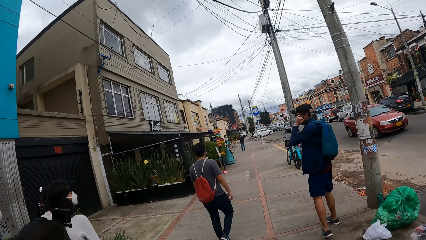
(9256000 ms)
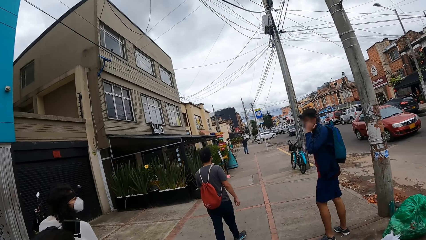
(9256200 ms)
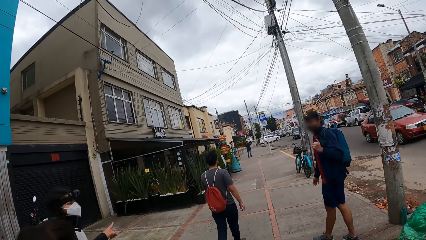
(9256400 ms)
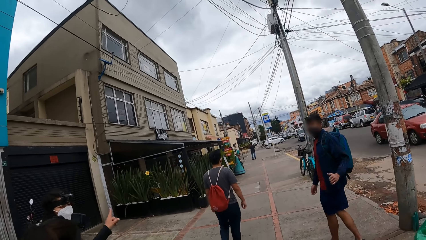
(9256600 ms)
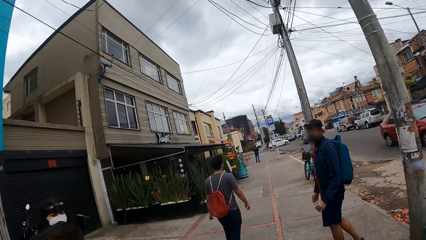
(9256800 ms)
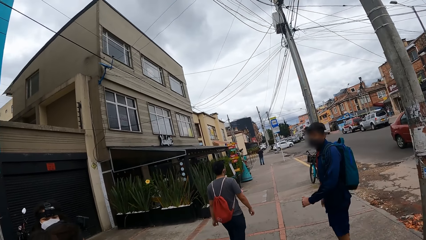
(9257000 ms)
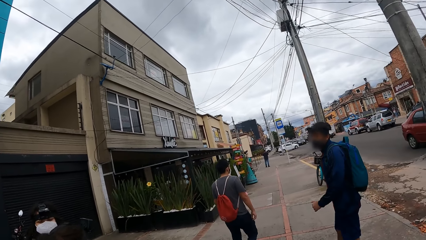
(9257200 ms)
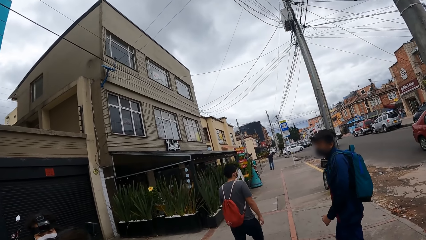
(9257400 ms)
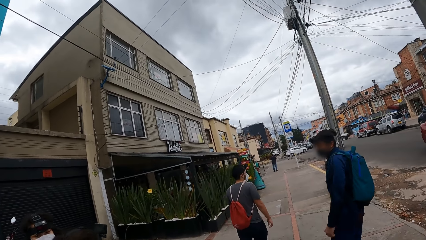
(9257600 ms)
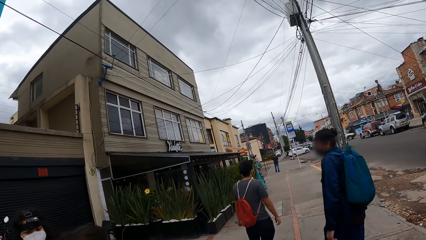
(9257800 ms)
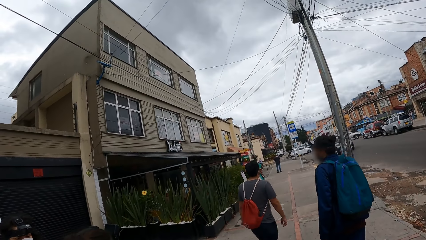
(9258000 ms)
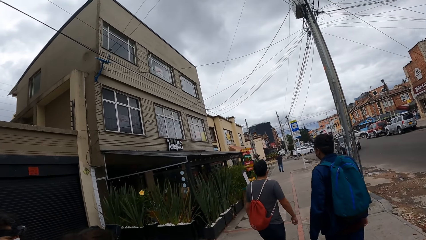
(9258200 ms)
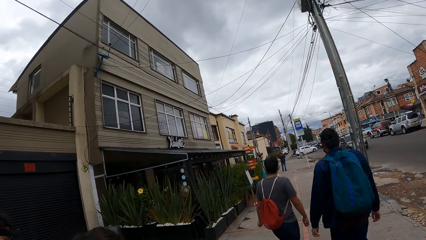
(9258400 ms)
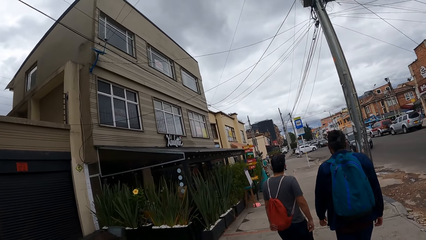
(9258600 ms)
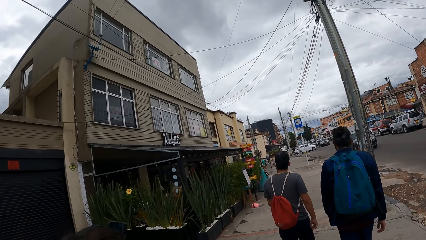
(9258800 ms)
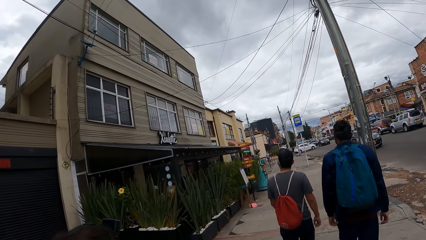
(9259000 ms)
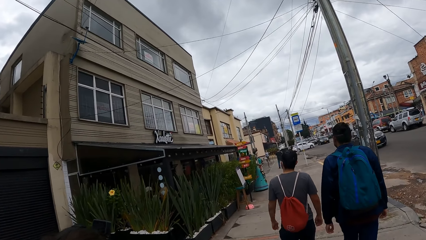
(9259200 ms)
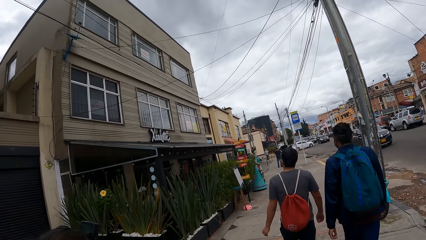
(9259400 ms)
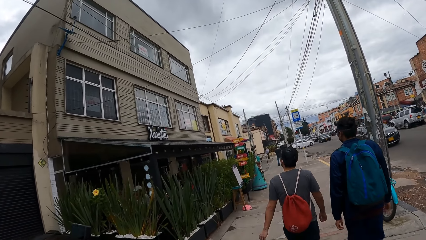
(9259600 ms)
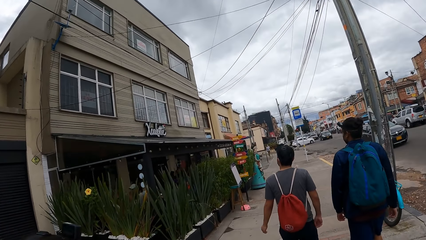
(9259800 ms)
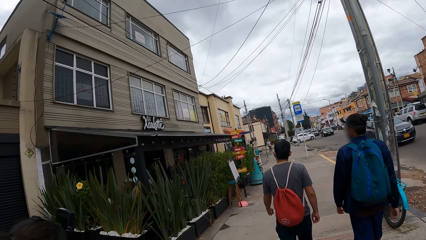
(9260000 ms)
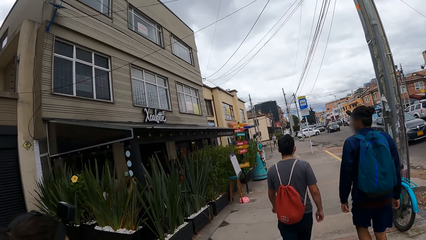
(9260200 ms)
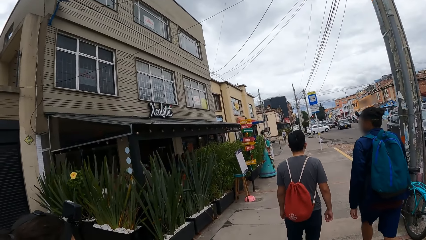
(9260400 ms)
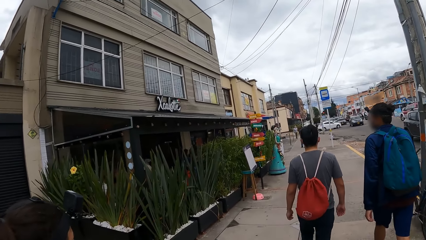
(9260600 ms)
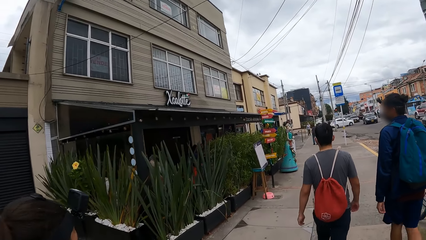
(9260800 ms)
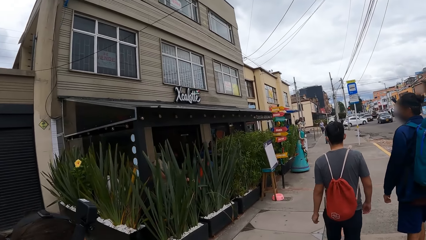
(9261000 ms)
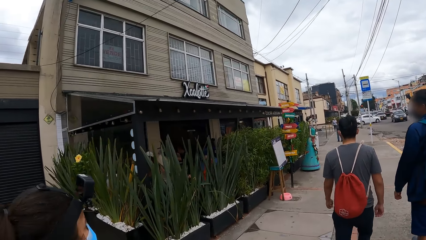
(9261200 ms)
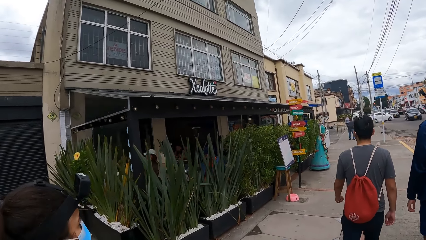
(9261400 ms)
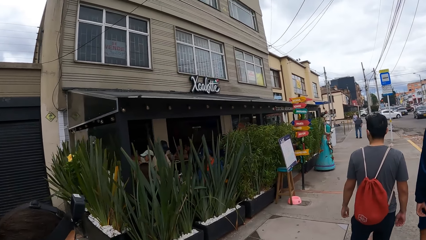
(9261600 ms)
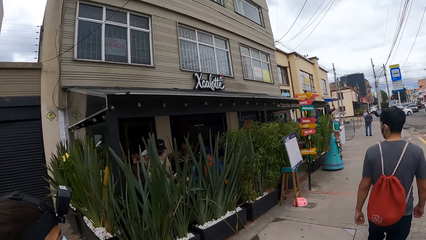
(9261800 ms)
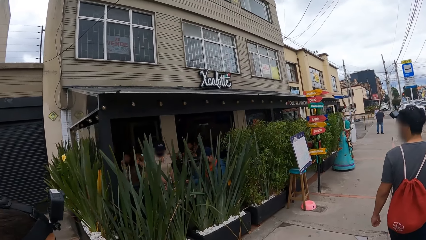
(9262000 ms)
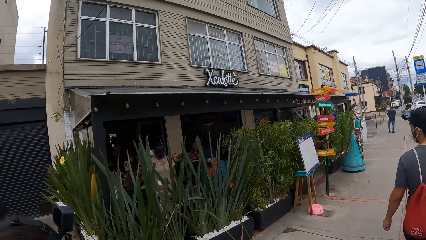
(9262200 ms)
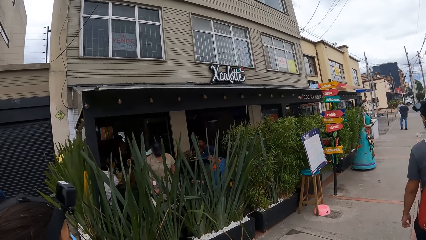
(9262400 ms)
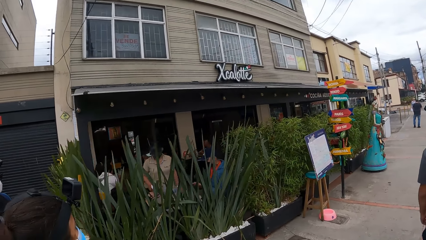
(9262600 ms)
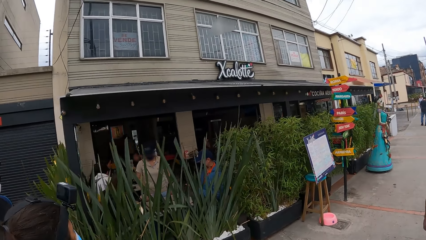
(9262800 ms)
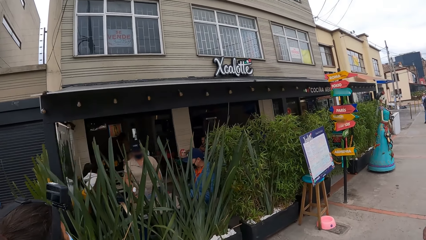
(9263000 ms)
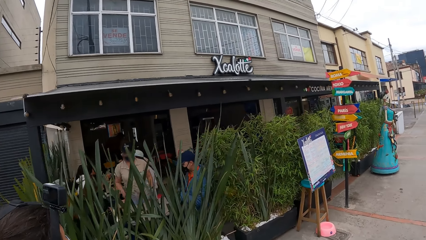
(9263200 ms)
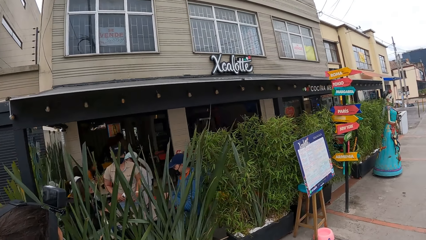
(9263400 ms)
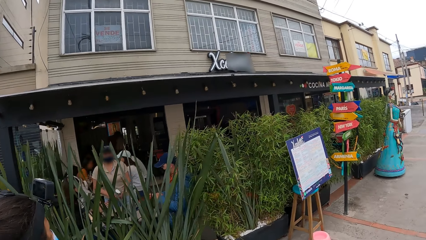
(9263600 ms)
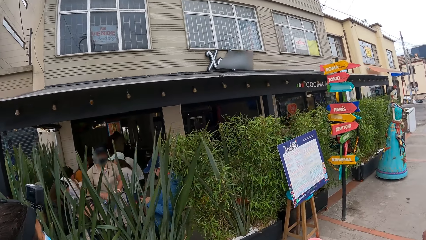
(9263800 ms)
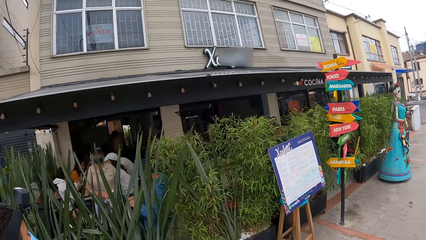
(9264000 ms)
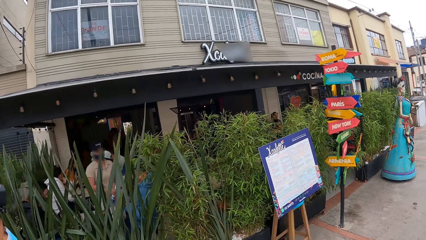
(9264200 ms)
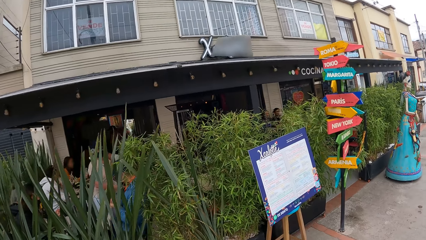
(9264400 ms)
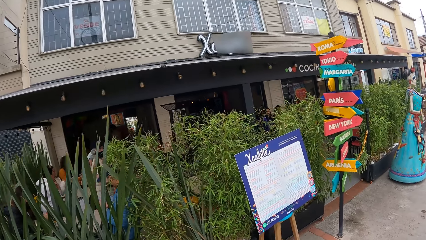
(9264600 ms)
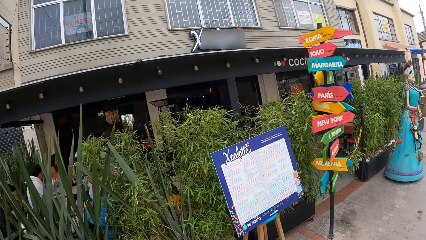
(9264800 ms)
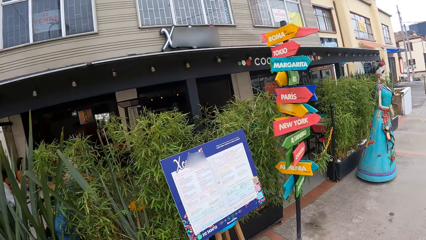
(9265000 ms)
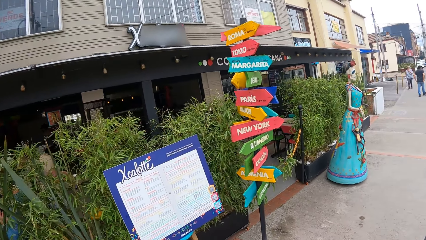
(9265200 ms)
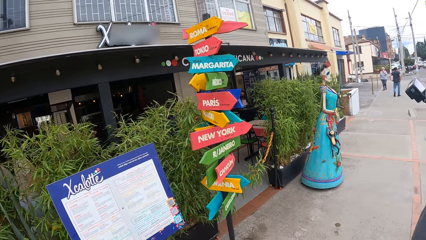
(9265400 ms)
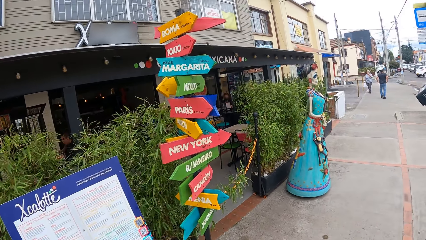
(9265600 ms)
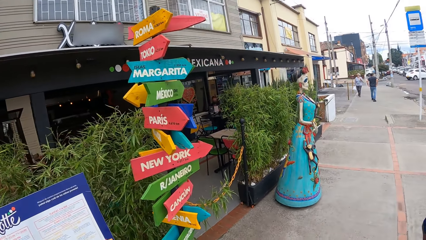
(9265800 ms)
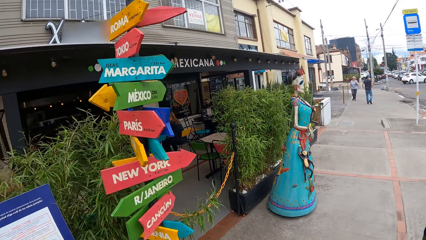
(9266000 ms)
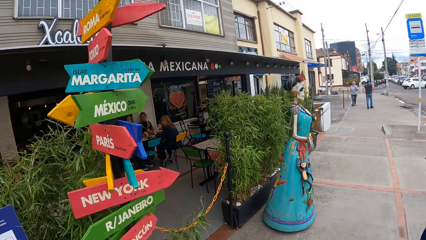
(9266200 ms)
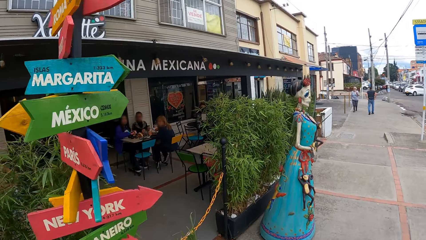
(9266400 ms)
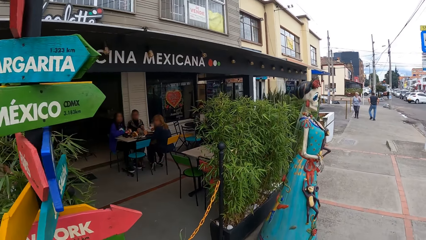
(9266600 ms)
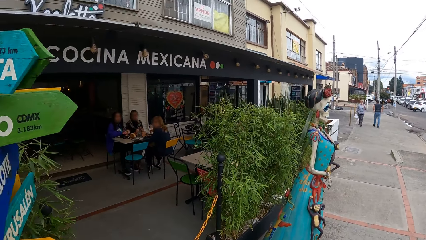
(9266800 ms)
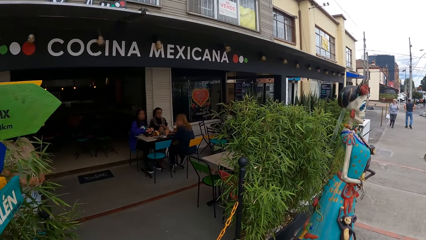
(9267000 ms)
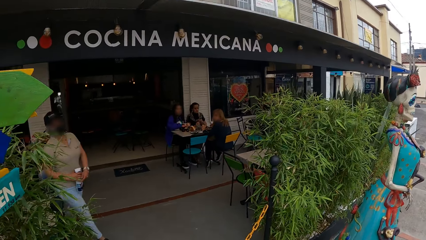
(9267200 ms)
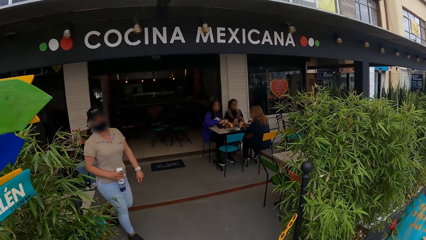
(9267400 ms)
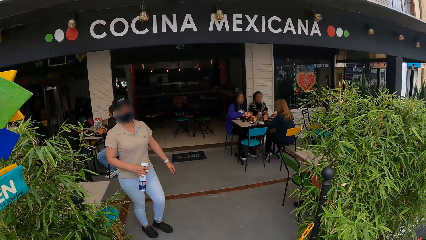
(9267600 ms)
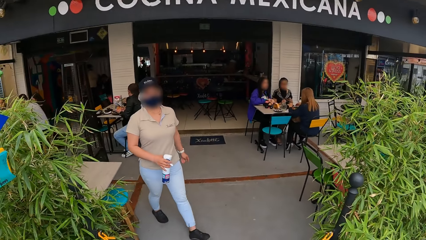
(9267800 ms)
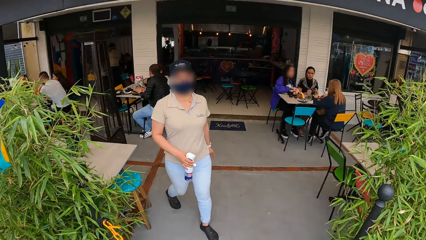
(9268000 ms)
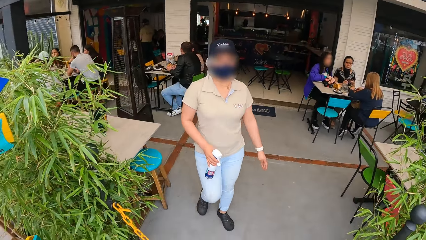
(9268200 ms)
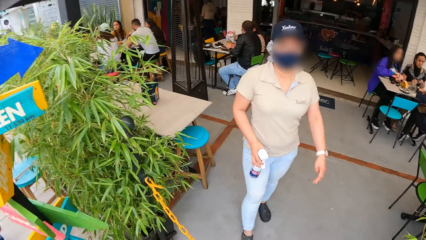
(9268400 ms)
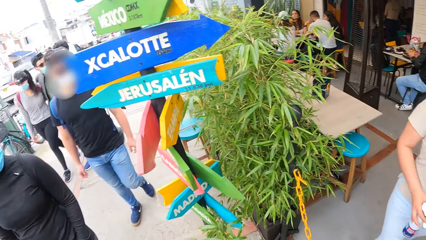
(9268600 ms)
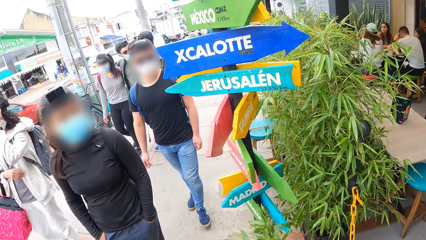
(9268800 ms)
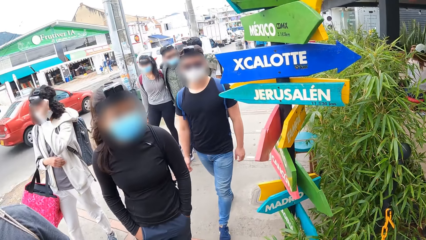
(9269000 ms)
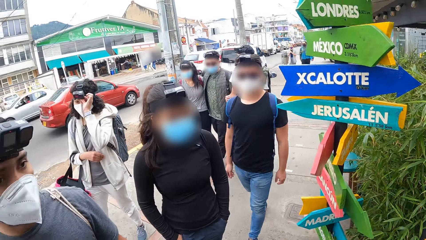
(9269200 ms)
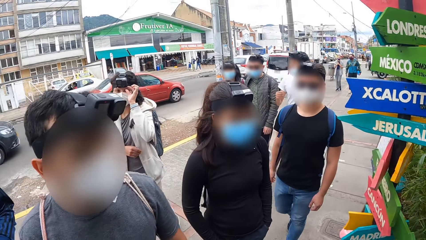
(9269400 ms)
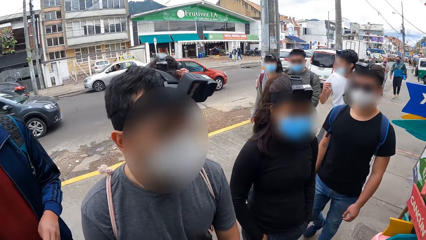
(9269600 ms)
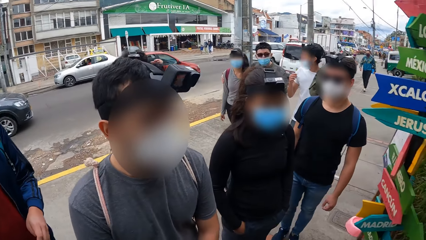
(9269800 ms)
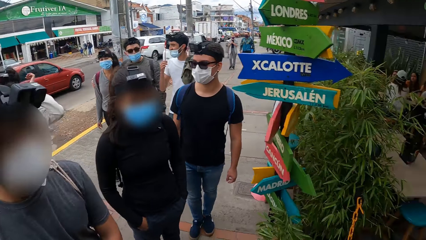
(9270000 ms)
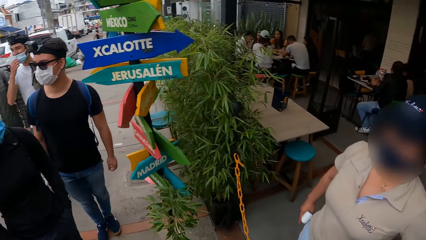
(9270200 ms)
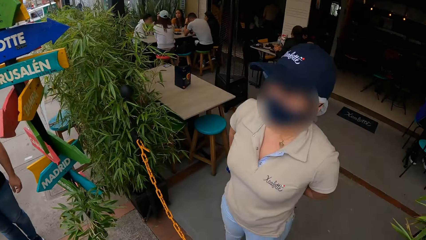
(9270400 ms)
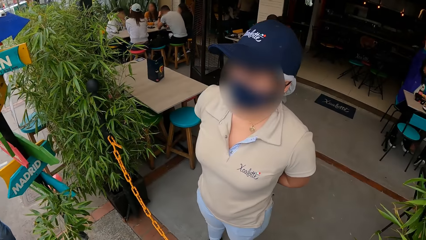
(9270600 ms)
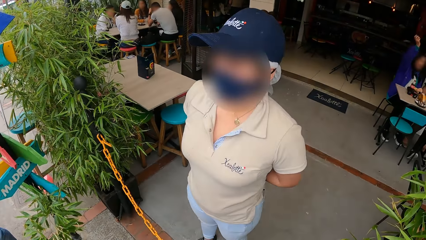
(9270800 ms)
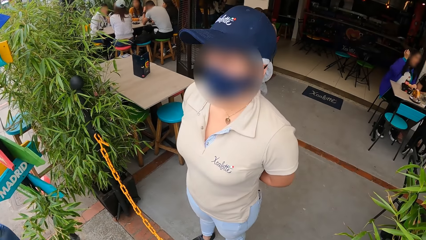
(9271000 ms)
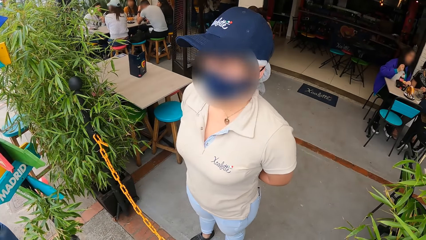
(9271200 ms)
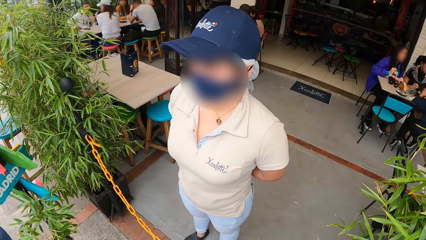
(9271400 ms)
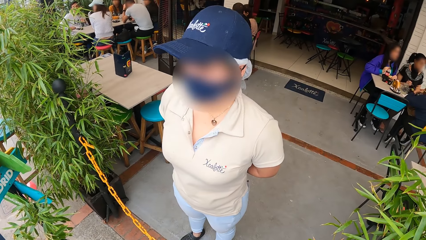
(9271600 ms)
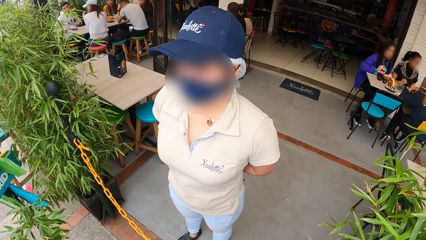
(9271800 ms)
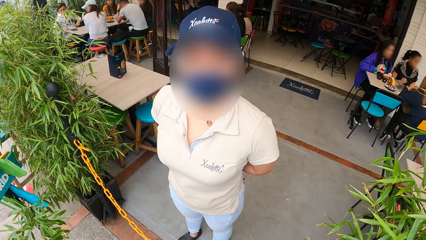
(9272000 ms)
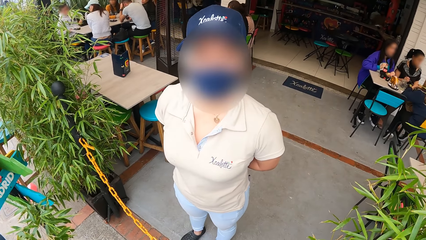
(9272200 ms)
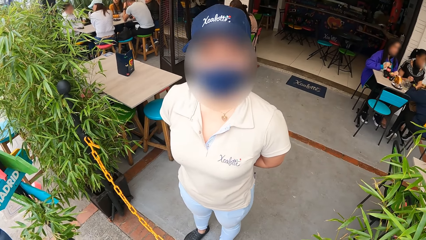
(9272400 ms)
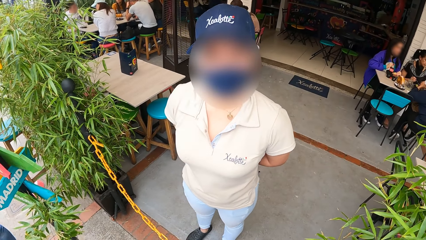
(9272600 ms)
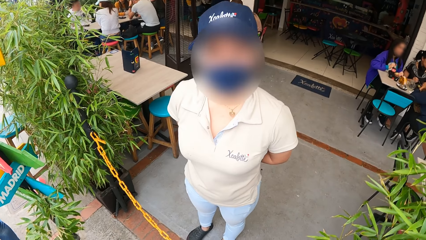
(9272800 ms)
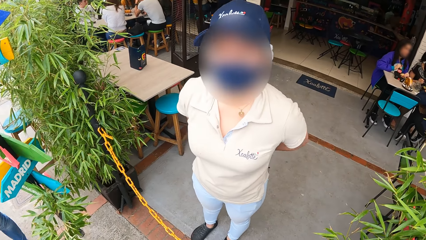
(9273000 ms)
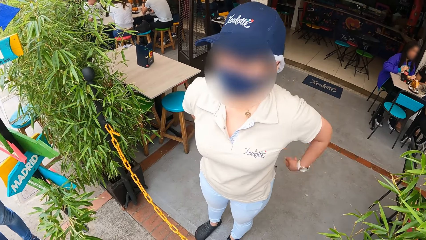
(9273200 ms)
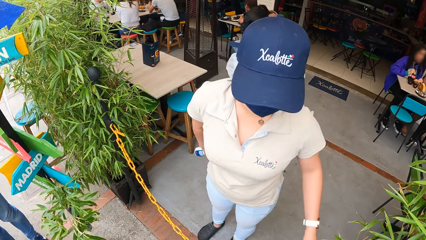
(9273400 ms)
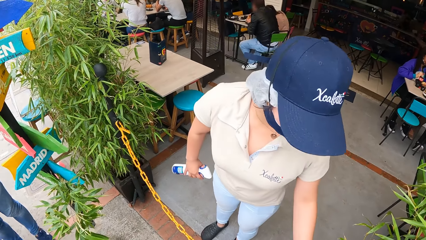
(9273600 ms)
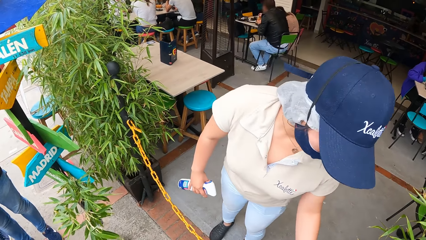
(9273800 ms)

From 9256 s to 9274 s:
The camera wearer interacts with a man. They walk on the pavement, turn to the left and look behind. They interact with a woman.
